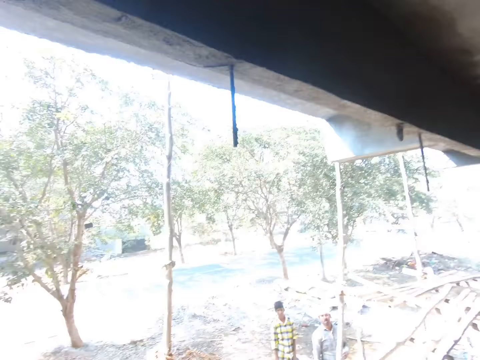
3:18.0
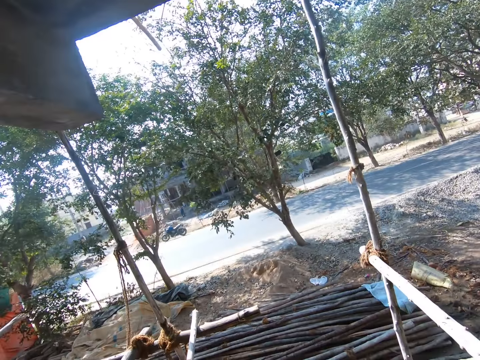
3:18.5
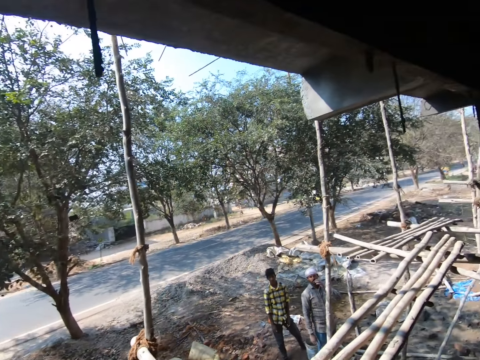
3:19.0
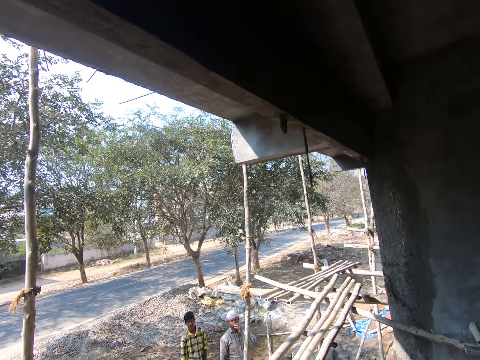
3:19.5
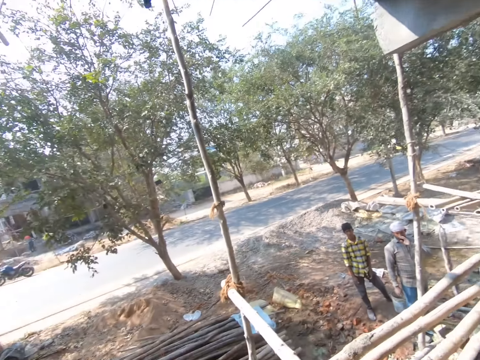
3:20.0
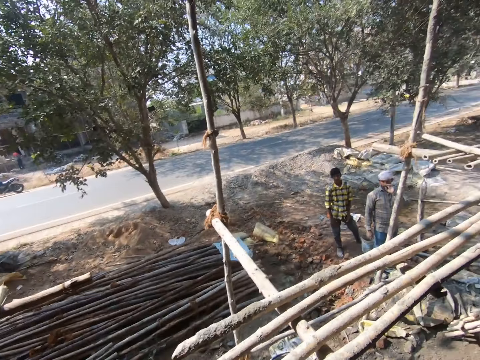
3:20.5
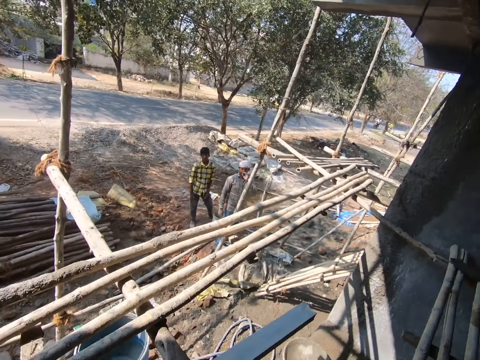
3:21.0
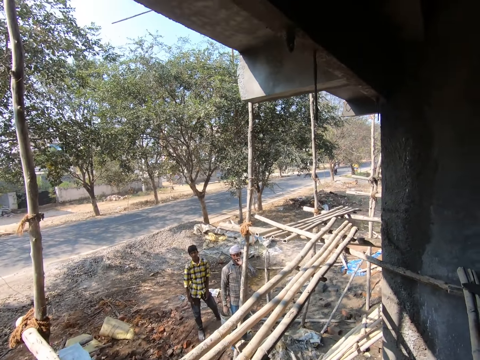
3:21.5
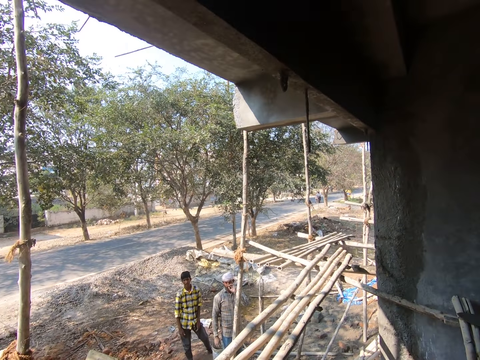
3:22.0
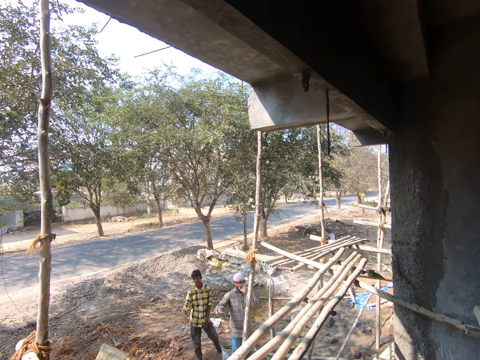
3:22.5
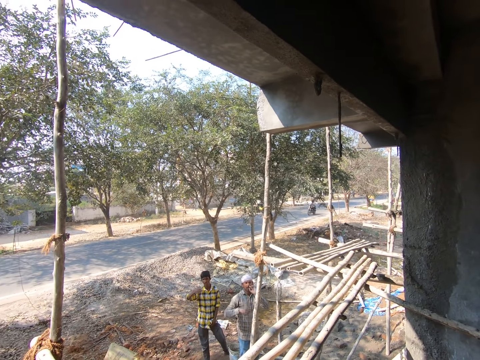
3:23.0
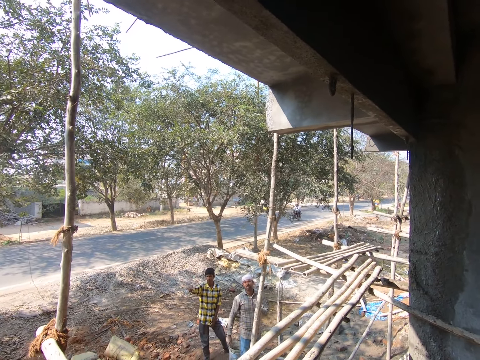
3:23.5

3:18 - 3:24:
The camera wearer looks around. They dialogue with a person.

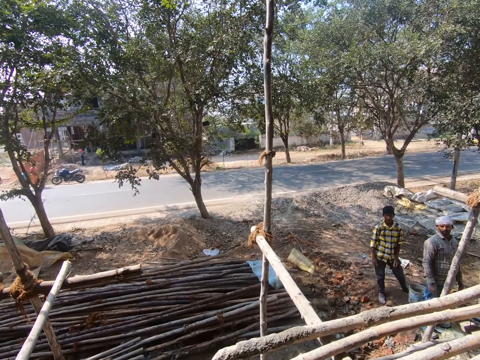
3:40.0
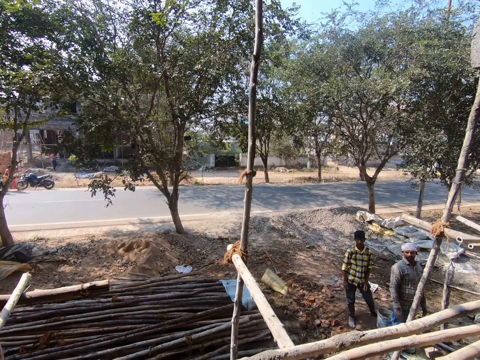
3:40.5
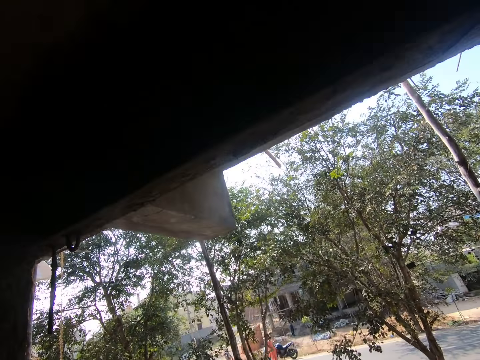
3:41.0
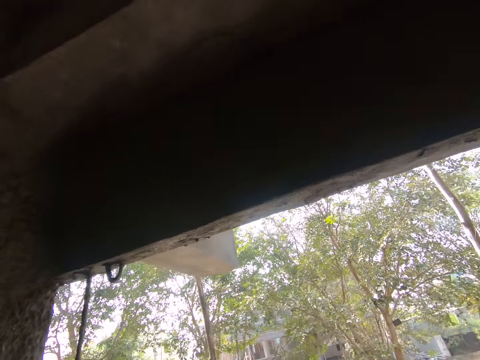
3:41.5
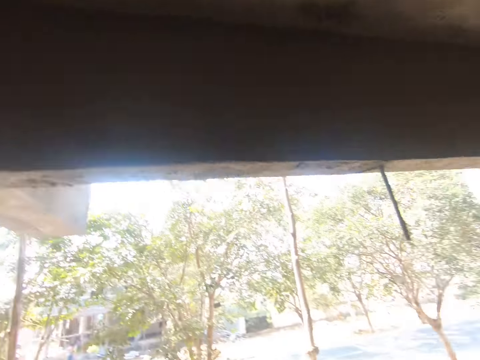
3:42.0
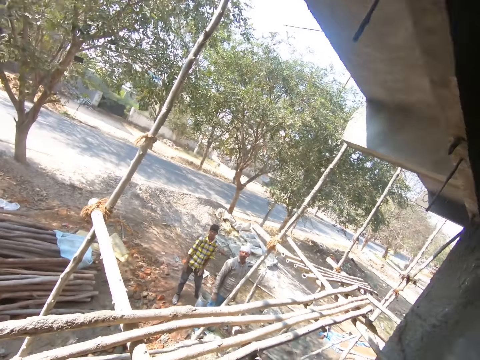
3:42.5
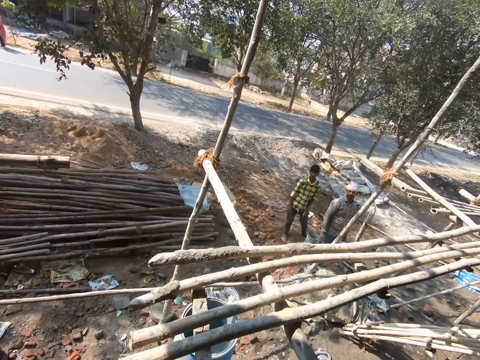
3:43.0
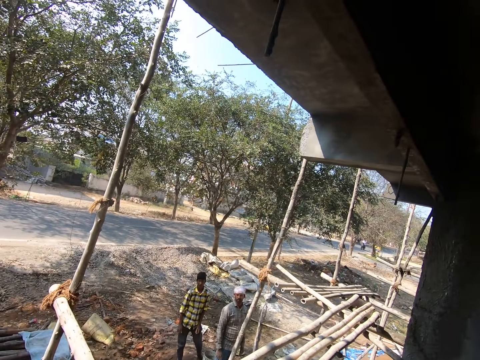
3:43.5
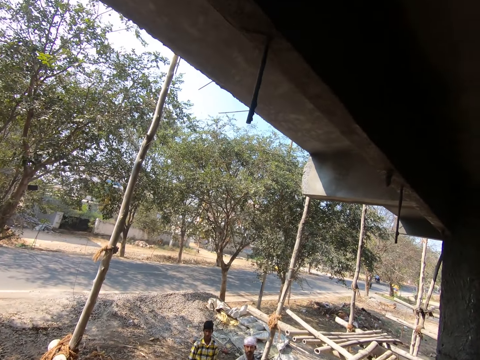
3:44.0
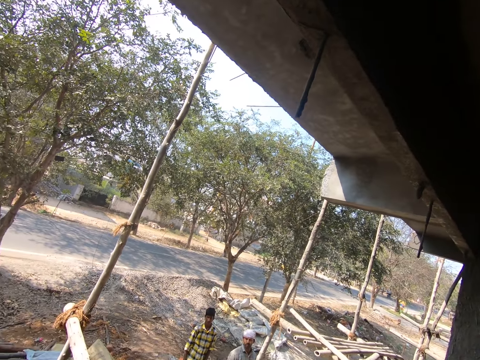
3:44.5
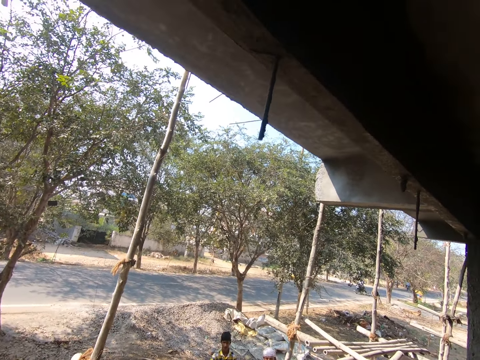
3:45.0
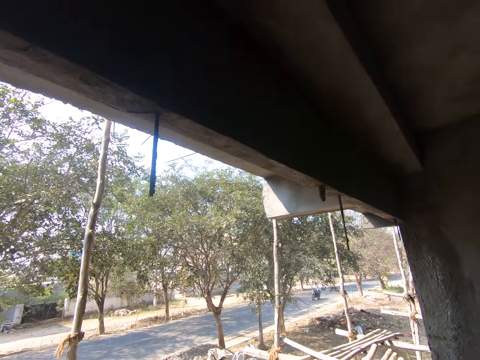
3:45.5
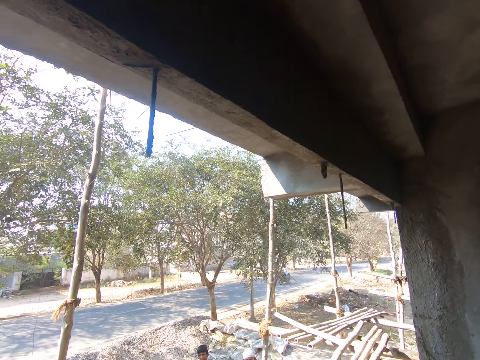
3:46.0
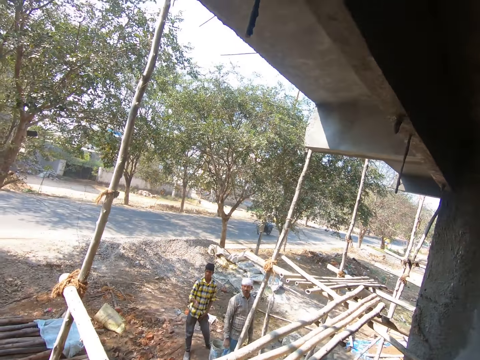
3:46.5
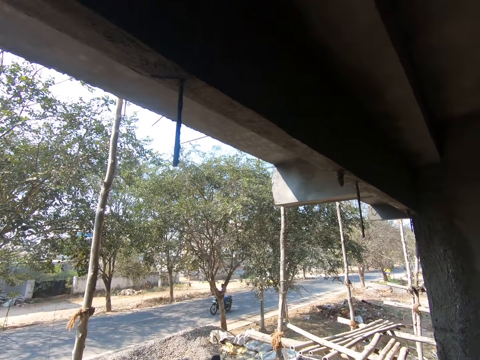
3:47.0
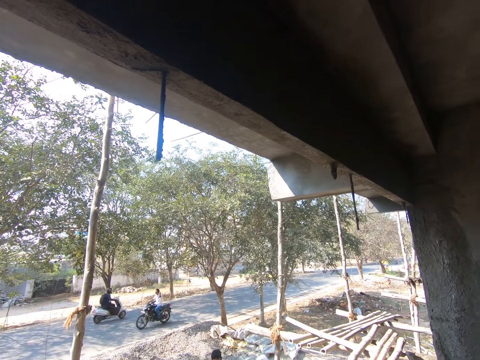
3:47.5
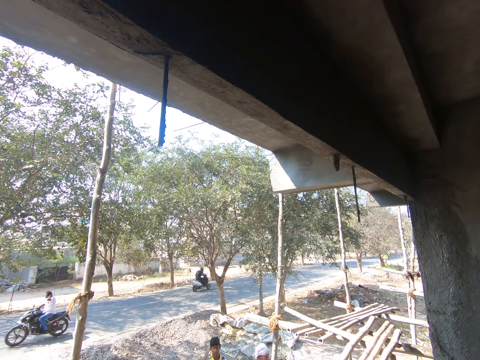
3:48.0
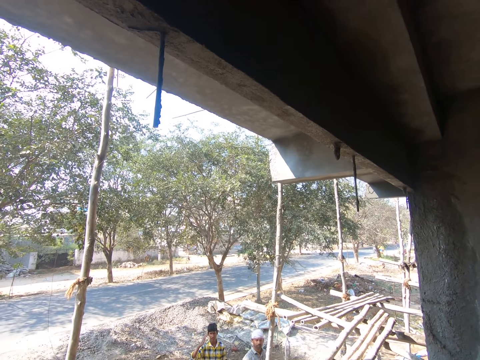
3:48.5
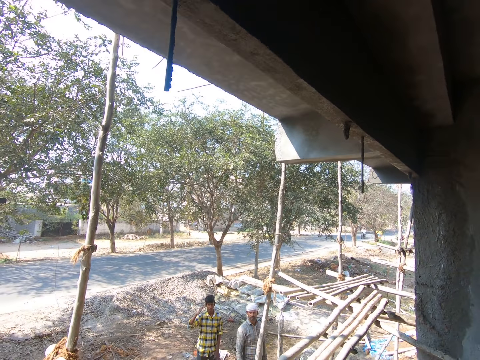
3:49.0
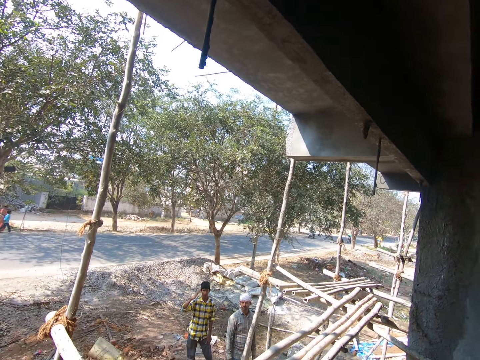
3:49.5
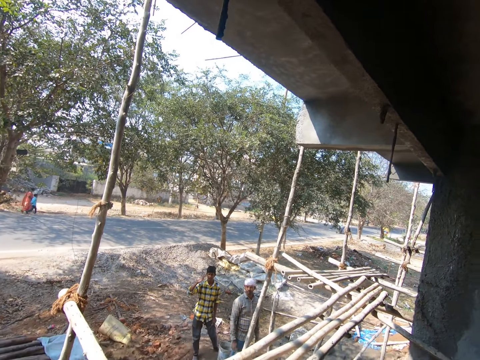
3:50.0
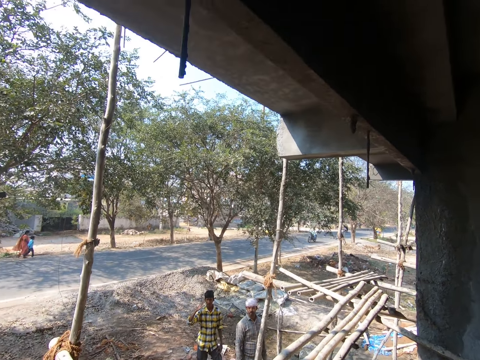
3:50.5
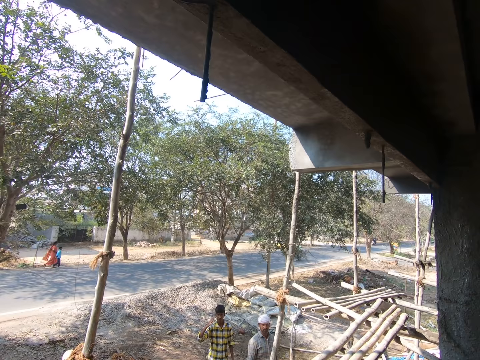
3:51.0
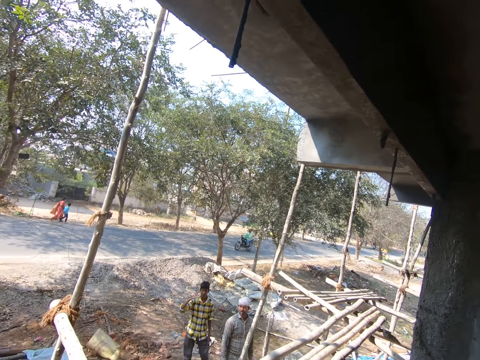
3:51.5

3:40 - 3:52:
The camera wearer looks around. They dialogue with a person.

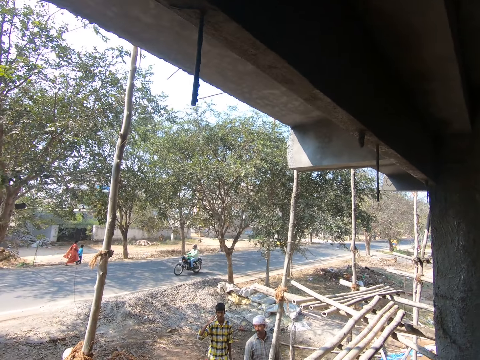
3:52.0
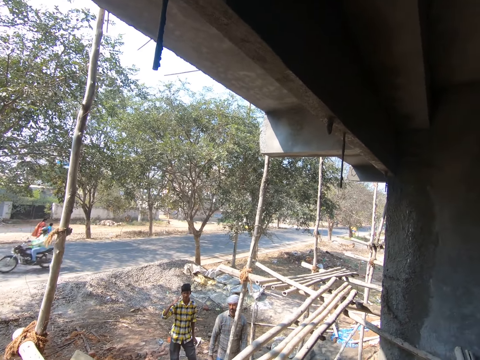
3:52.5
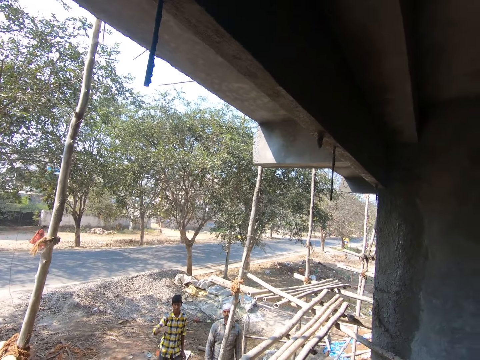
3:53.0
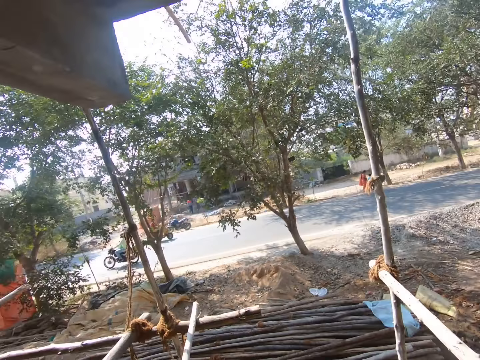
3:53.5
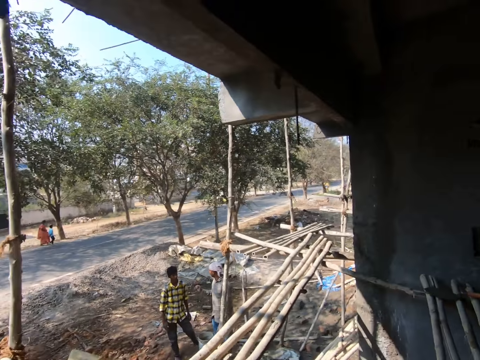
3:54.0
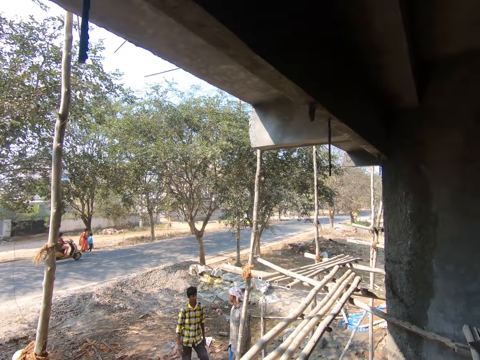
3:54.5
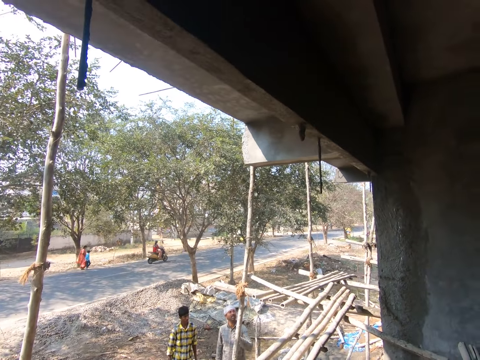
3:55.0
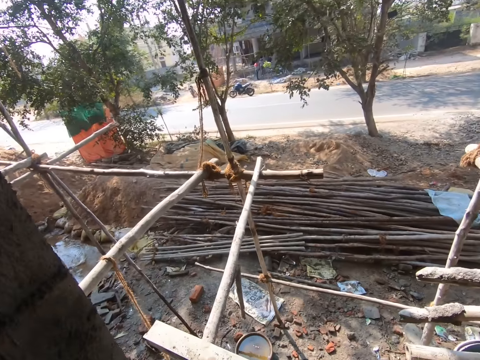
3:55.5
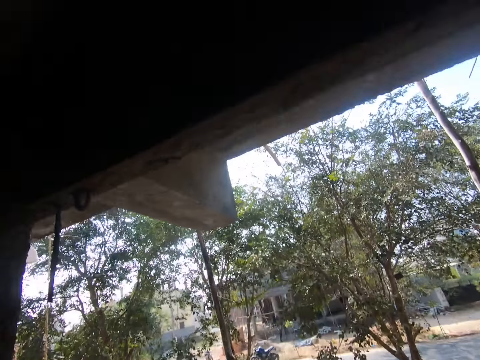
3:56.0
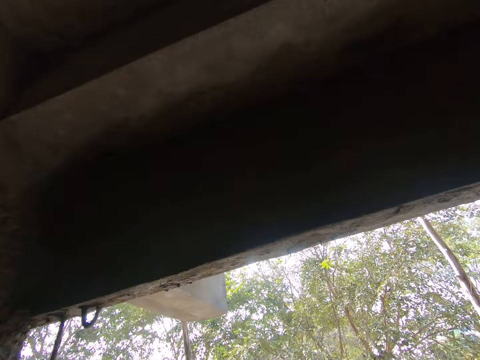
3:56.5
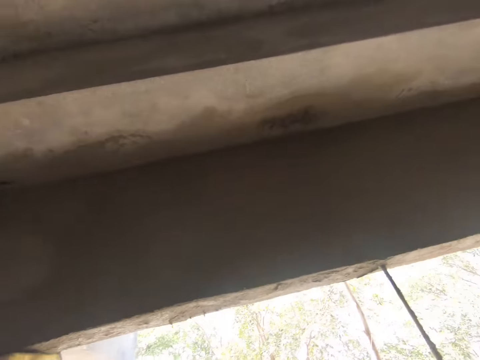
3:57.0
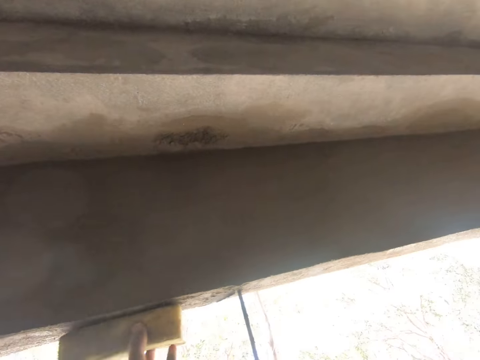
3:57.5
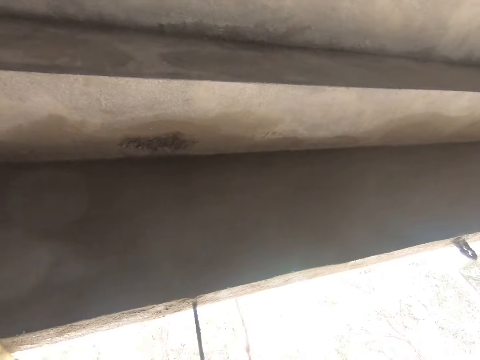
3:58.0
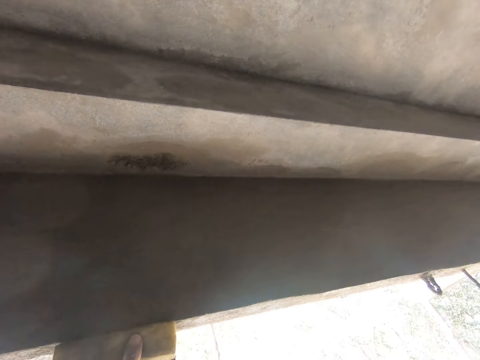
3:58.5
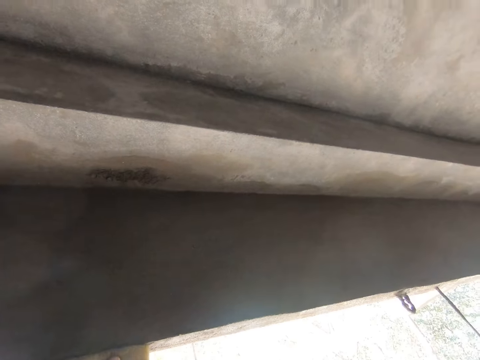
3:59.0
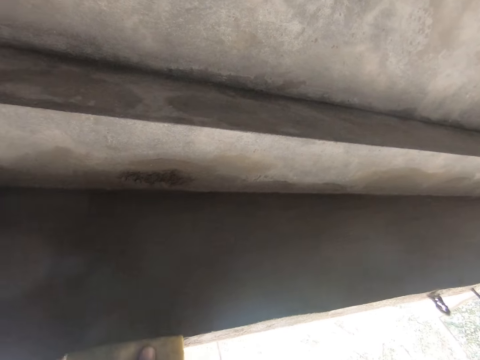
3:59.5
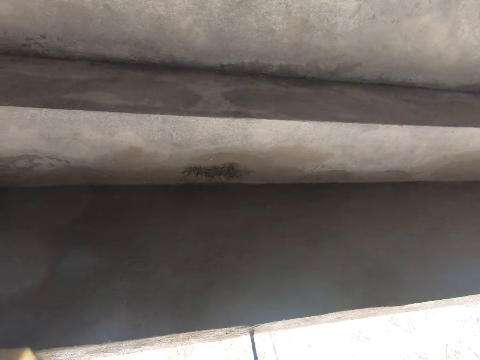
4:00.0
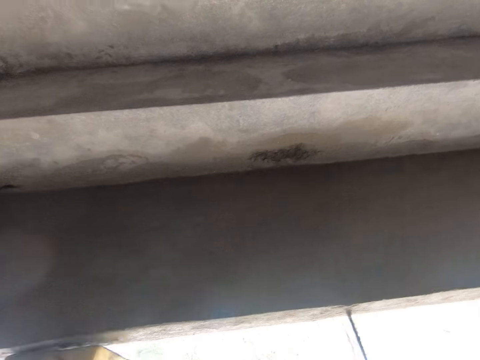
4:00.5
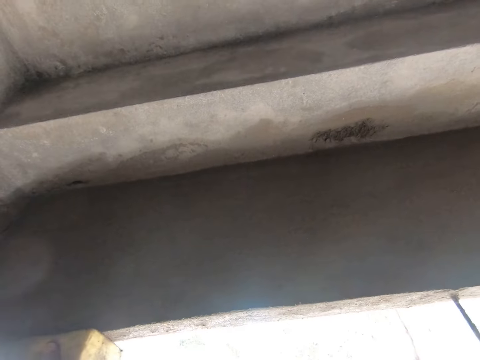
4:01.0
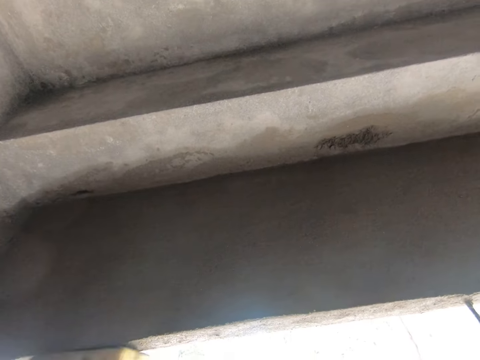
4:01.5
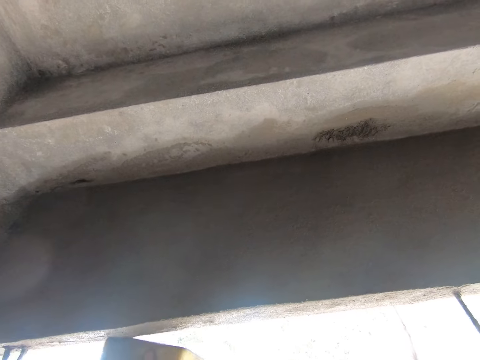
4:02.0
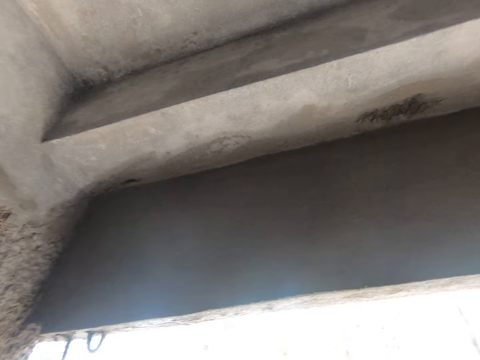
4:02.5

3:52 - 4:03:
The camera wearer looks around. They smoothen a wall.
